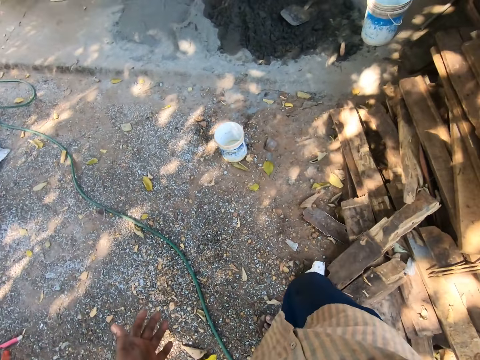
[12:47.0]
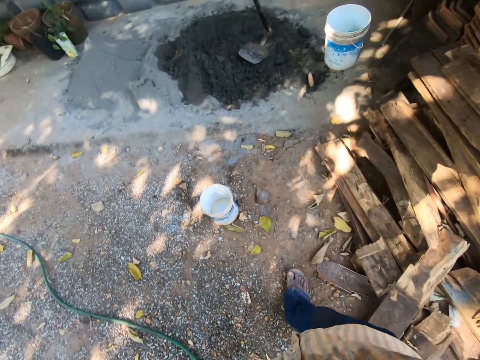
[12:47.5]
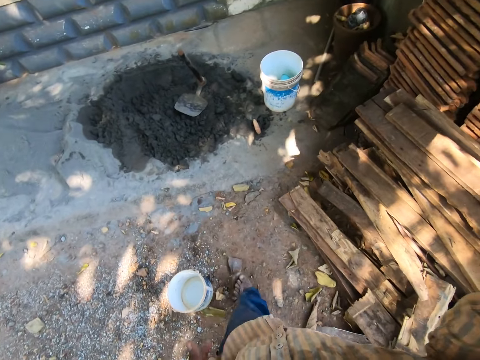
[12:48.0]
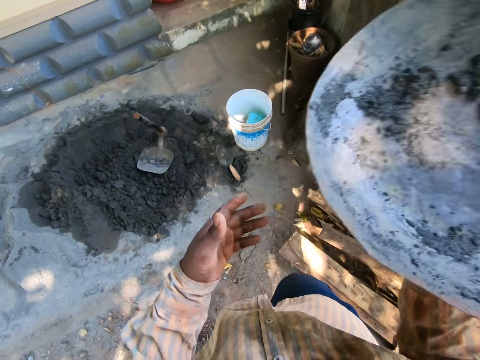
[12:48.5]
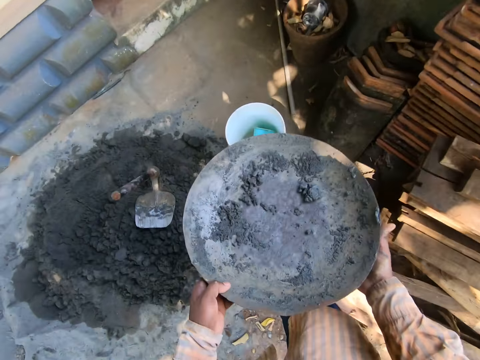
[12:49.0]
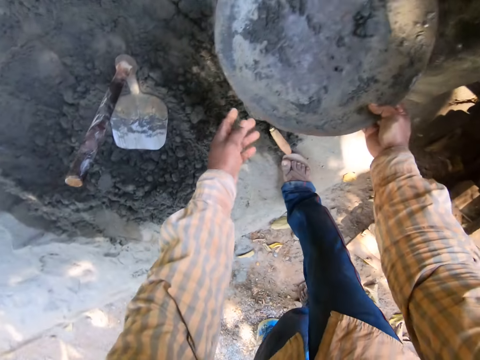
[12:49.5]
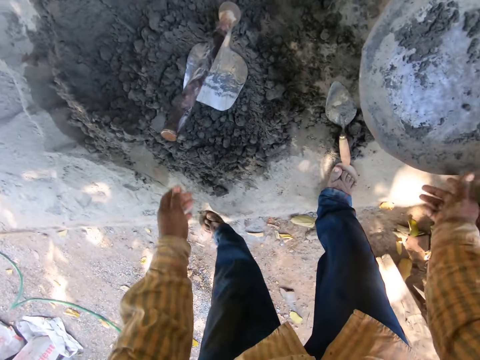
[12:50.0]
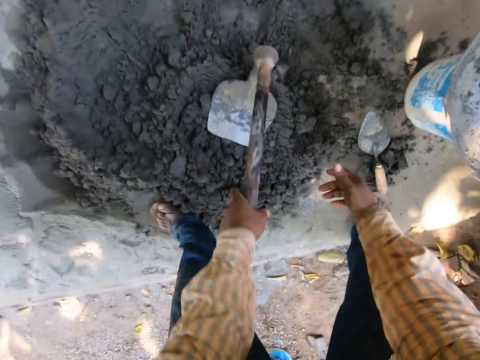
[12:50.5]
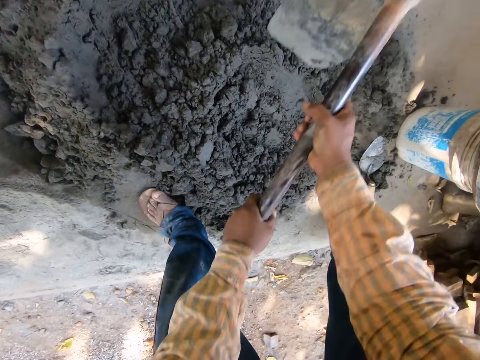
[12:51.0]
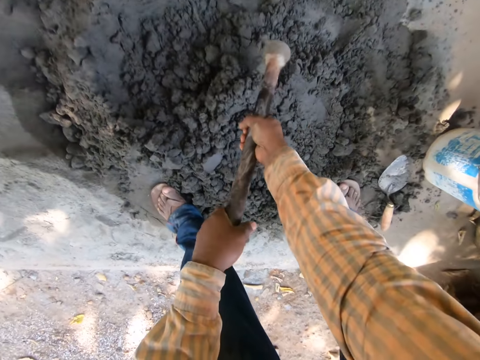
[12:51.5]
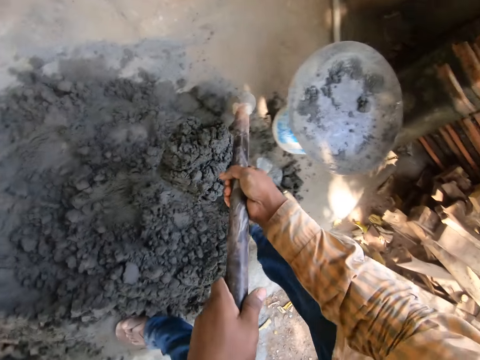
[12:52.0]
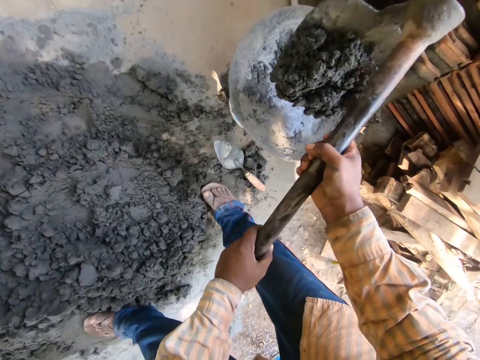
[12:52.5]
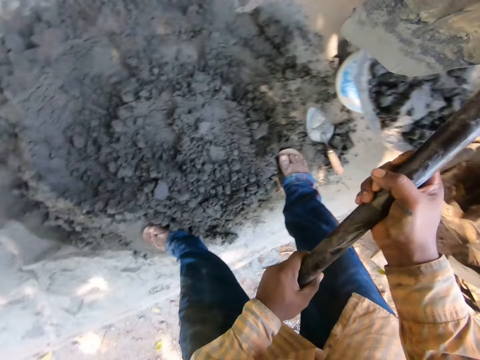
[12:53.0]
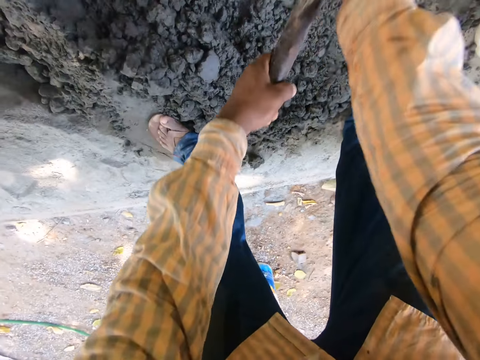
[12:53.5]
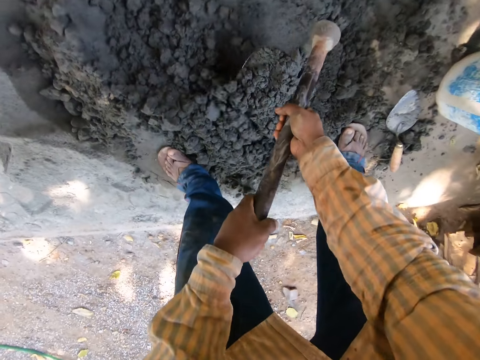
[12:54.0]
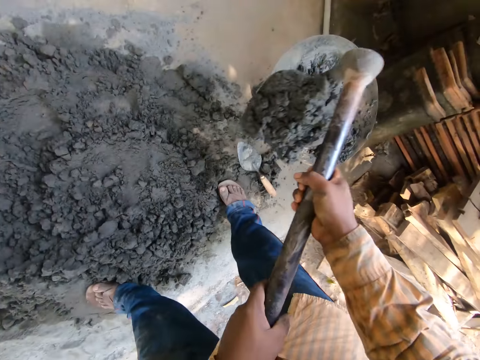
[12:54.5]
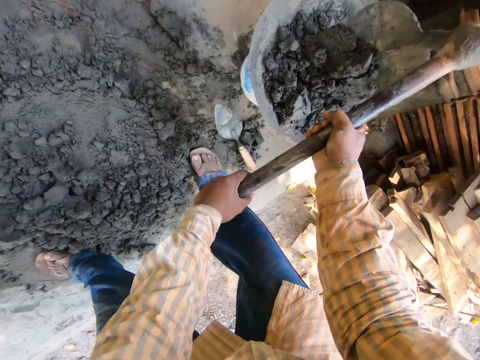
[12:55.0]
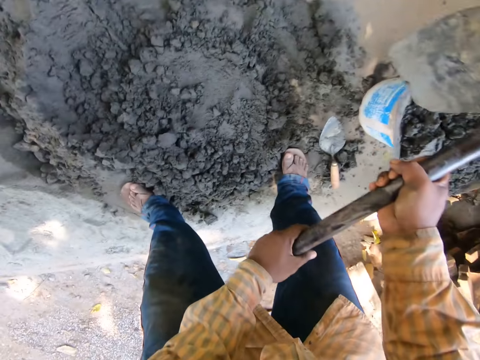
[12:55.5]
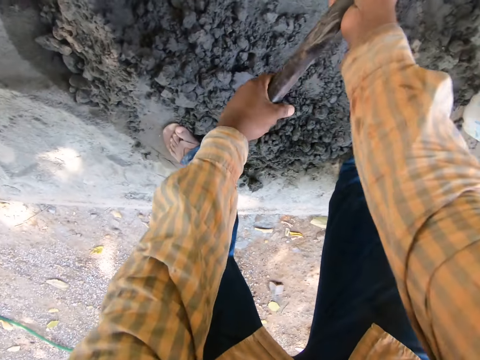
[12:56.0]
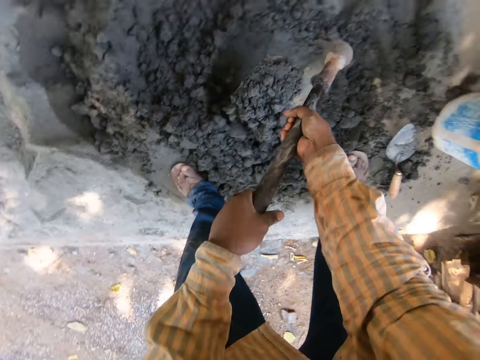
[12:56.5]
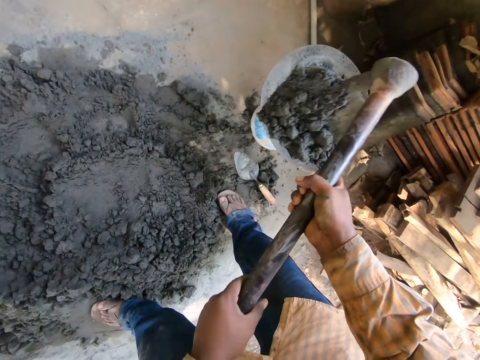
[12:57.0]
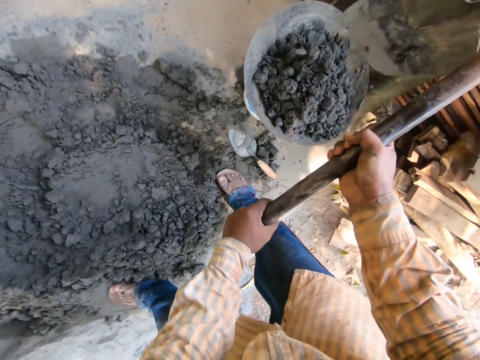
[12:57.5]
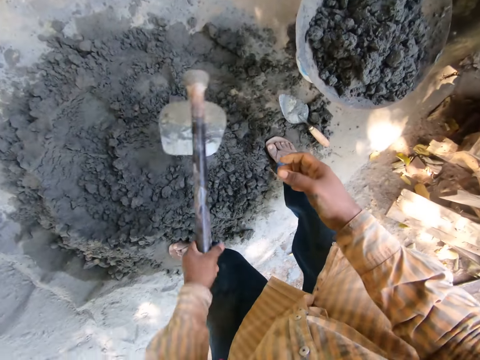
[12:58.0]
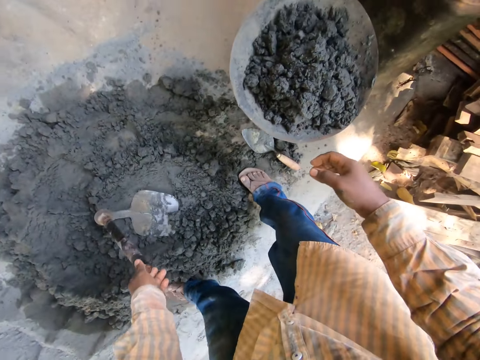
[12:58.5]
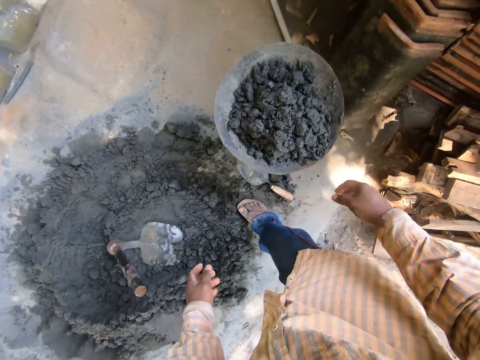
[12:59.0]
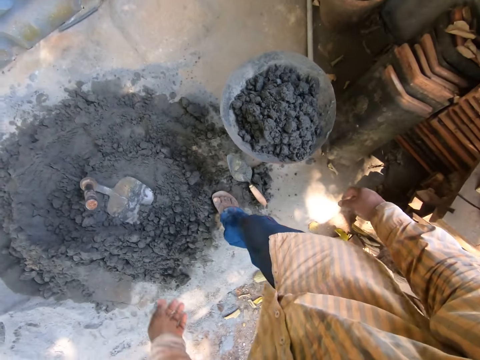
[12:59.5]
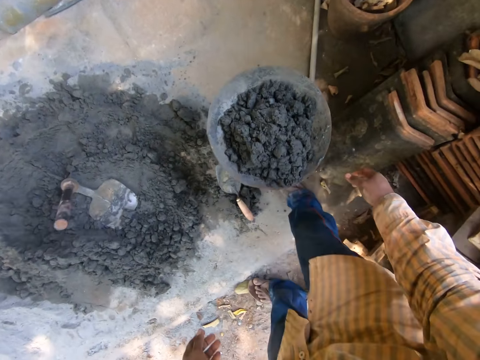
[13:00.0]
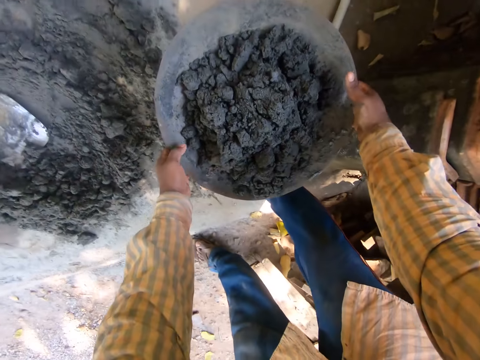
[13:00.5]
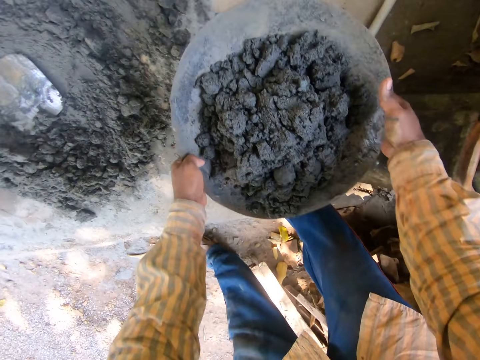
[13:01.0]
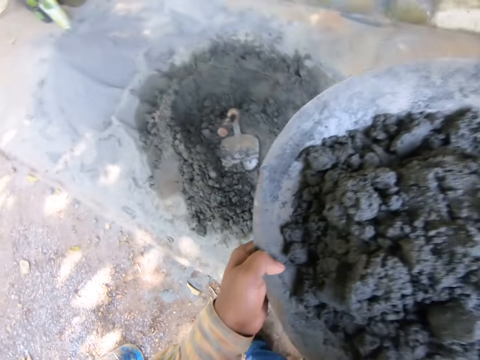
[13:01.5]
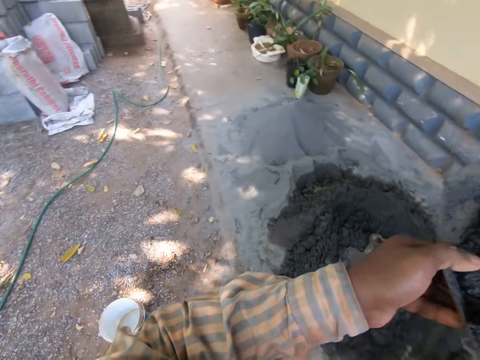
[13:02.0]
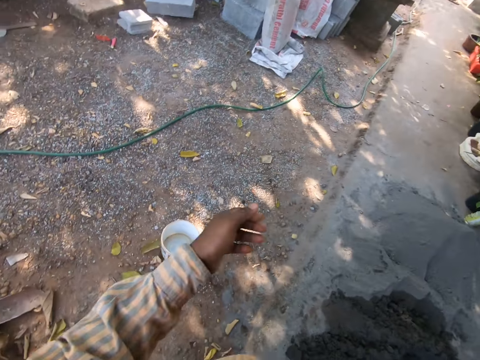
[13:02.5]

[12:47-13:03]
The camera wearer puts the basin or tray on a bucket. They pick the shovel from the ground. They pick the mortar from the ground with the shovel and put the mortar on the tray. They pick the mortar from the ground with the shovel and put the mortar on the tray. They pick the mortar from the ground with the shovel and put the mortar on the tray. They put the shovel on the ground. They pick the tray from the bucket.

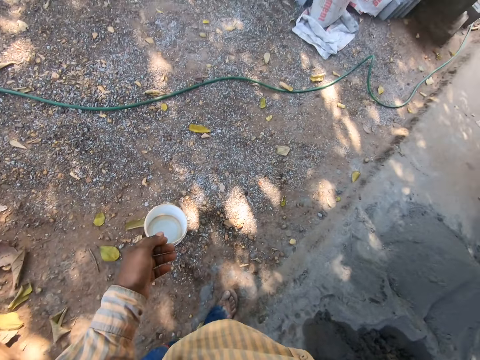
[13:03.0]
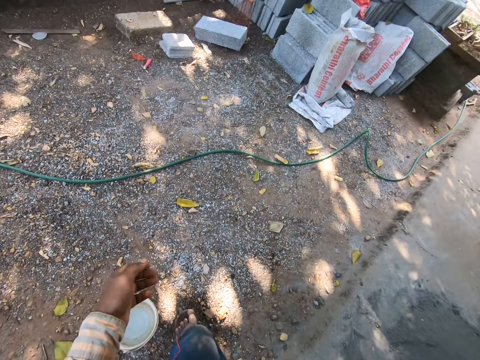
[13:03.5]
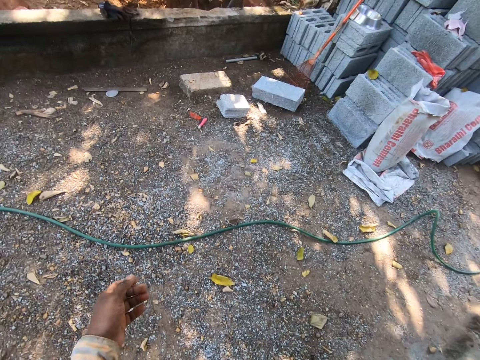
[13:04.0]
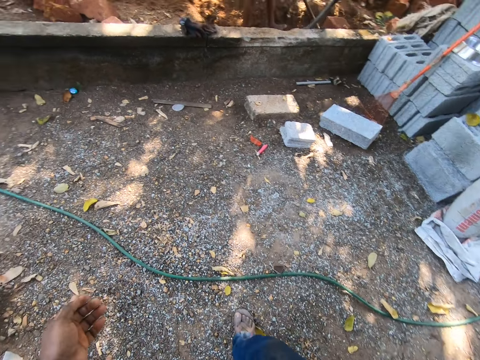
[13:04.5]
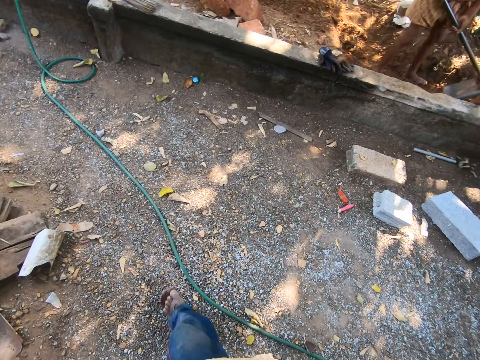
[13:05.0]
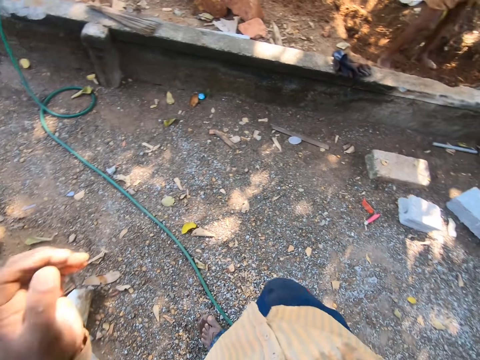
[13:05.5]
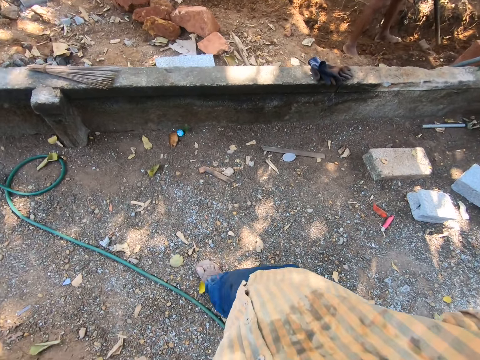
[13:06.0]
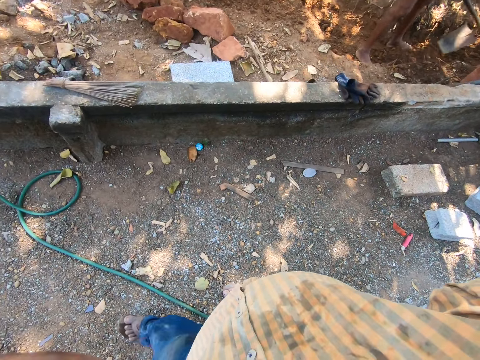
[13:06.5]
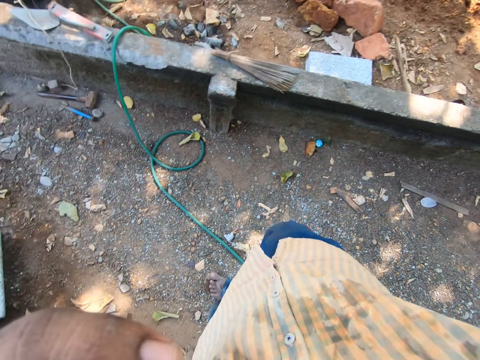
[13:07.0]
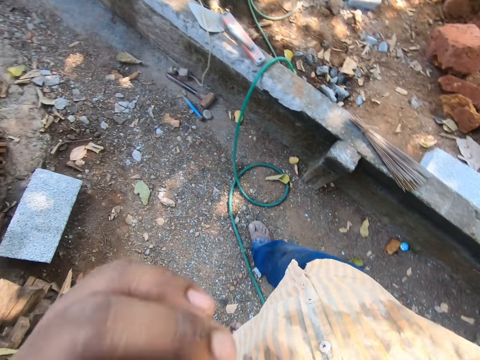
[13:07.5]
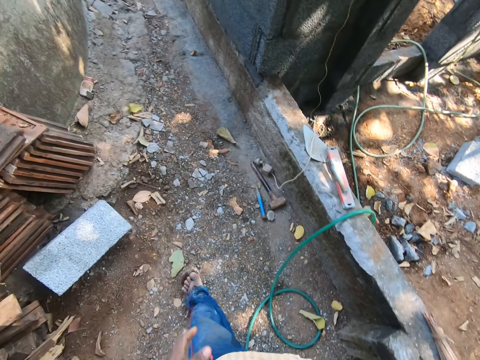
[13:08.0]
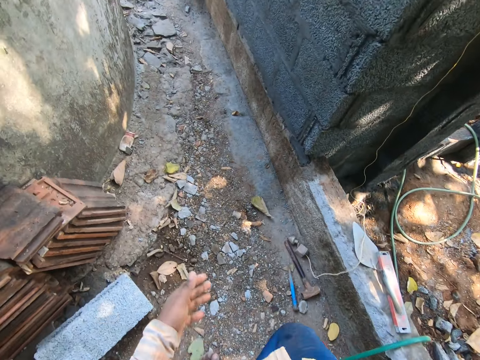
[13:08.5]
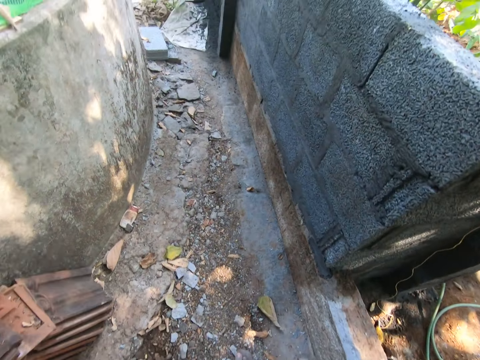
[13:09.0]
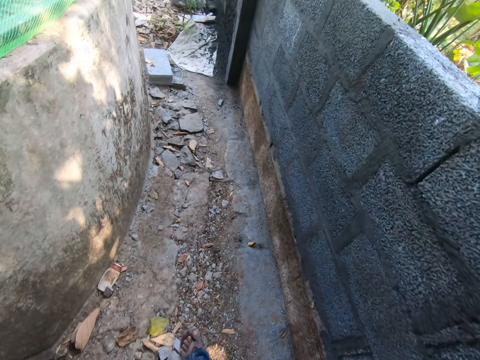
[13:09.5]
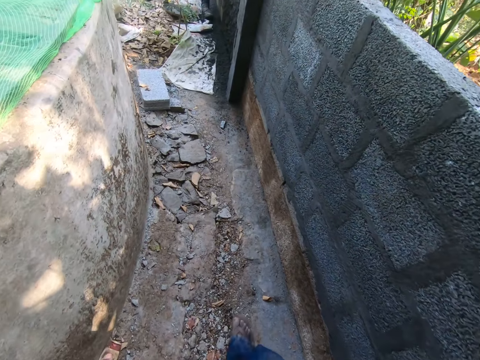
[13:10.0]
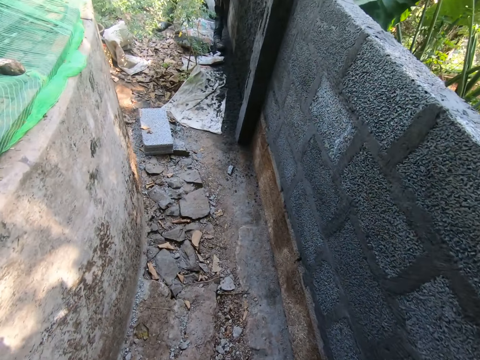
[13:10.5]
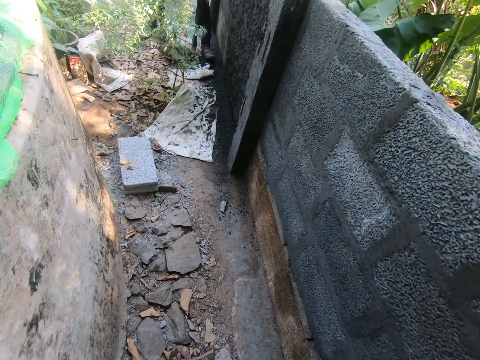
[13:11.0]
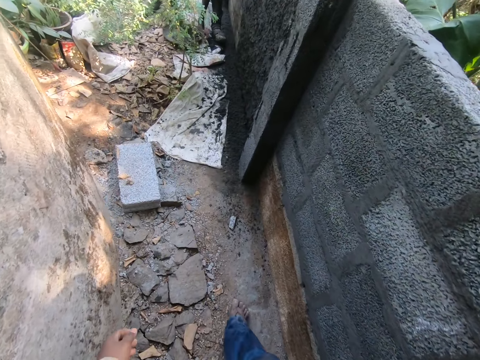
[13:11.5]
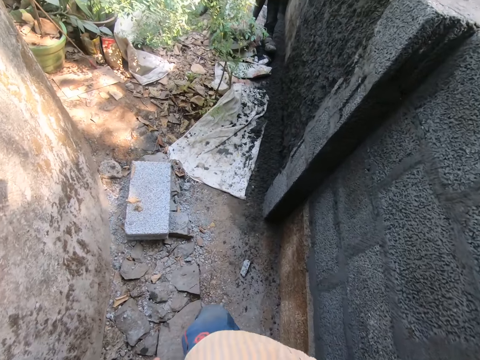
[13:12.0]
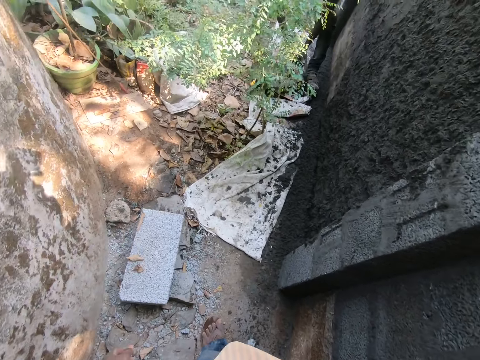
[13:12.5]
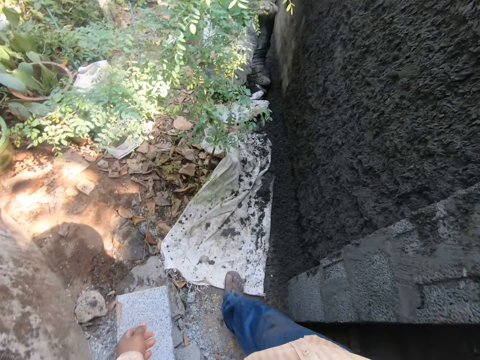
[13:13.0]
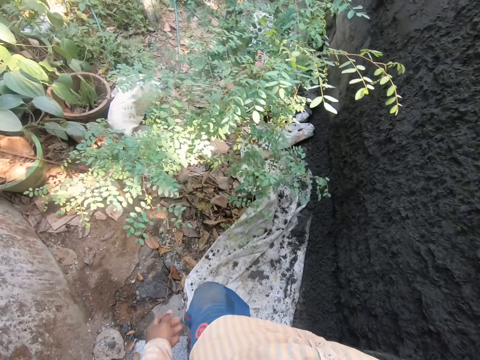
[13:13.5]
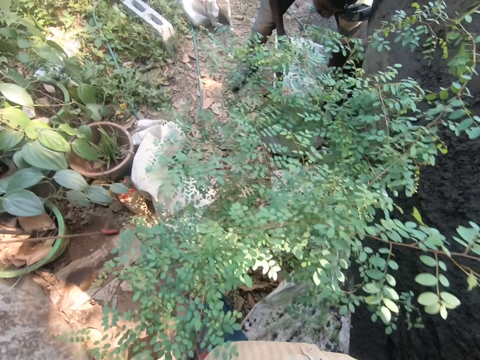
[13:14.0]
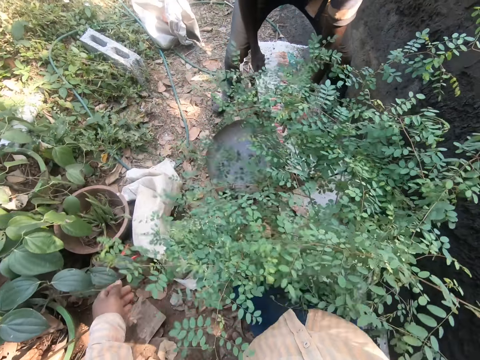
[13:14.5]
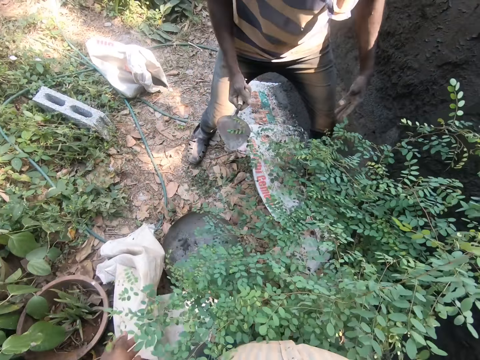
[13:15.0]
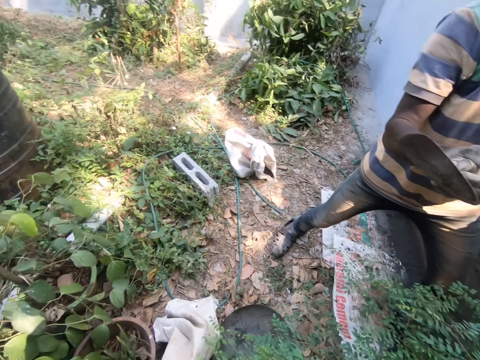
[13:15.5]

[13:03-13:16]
The camera wearer walks around in the construction area and converses with a person. The person digs with a hoe. A builder applies concrete on the construction wall. The builder drops a basin on the ground.
